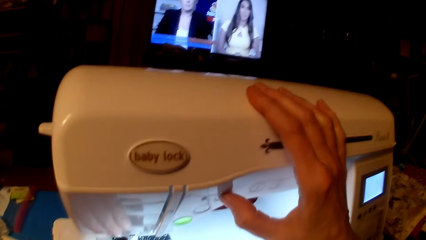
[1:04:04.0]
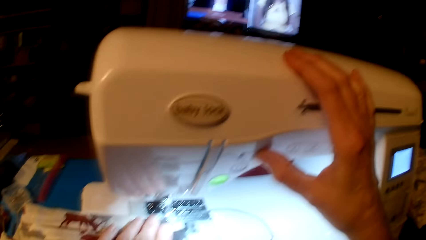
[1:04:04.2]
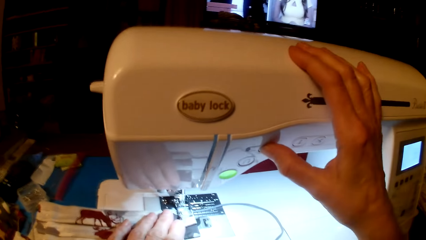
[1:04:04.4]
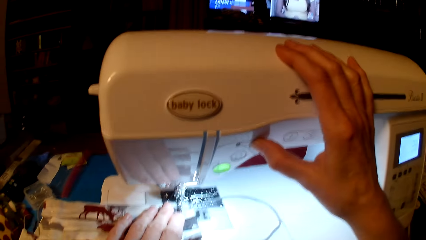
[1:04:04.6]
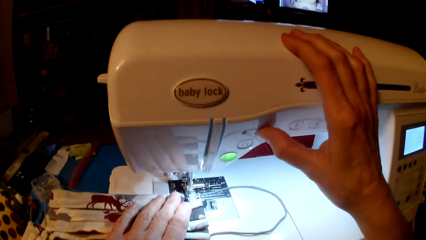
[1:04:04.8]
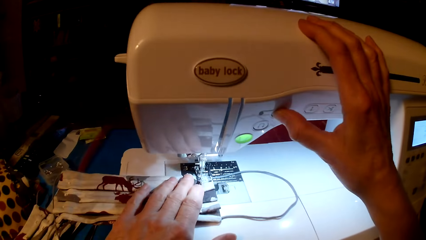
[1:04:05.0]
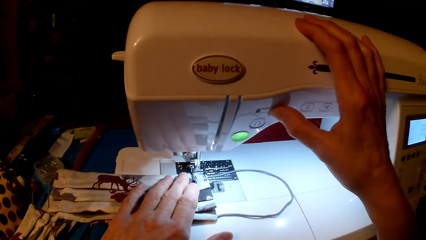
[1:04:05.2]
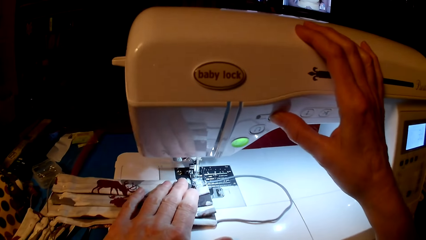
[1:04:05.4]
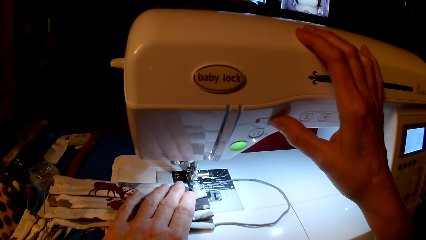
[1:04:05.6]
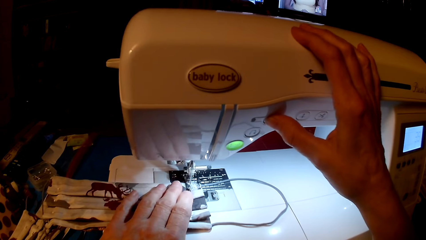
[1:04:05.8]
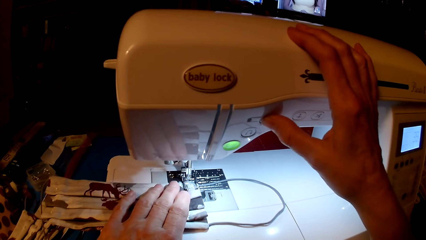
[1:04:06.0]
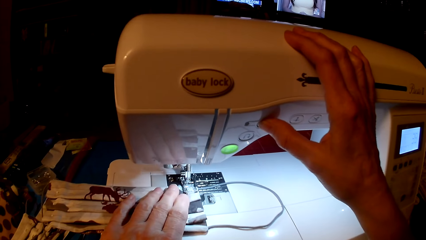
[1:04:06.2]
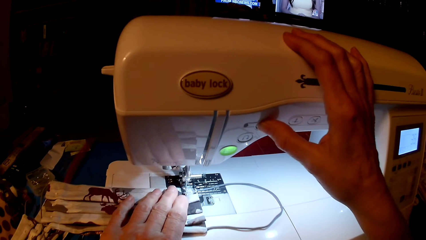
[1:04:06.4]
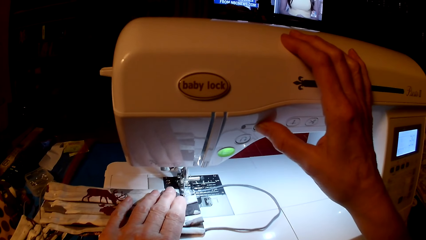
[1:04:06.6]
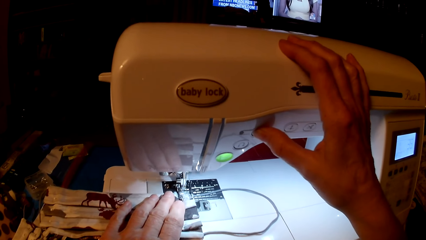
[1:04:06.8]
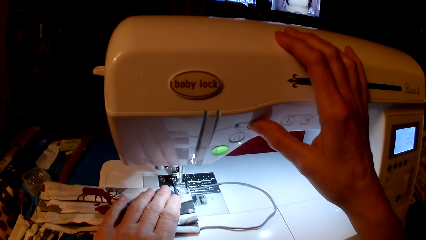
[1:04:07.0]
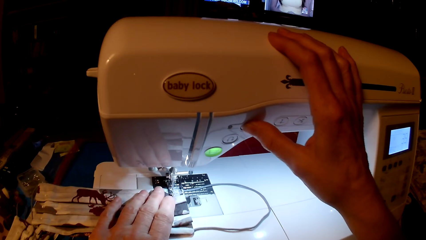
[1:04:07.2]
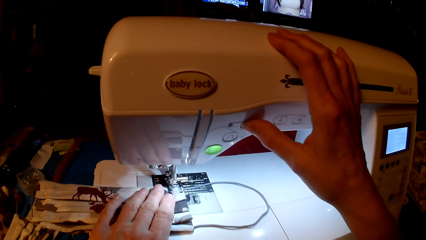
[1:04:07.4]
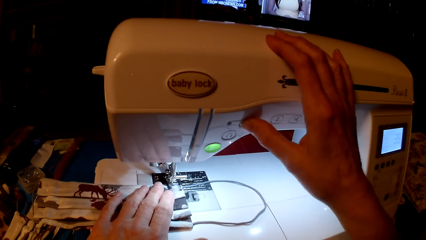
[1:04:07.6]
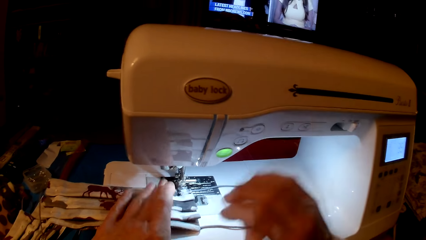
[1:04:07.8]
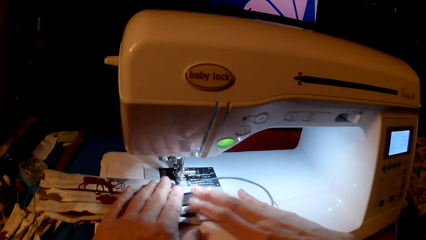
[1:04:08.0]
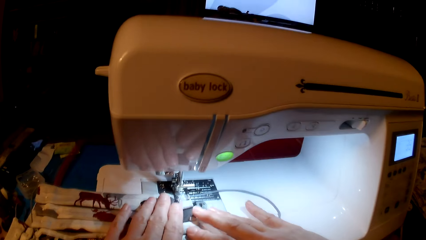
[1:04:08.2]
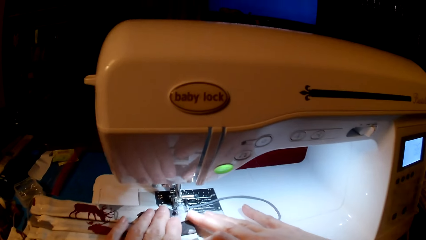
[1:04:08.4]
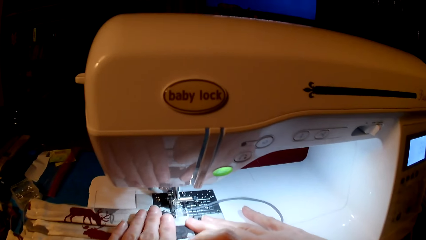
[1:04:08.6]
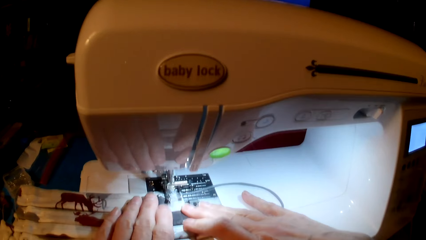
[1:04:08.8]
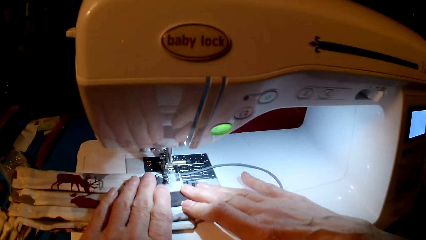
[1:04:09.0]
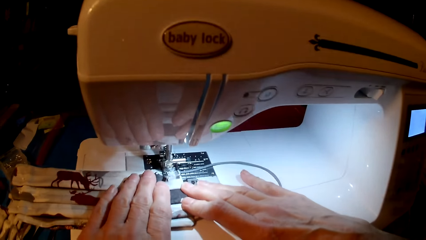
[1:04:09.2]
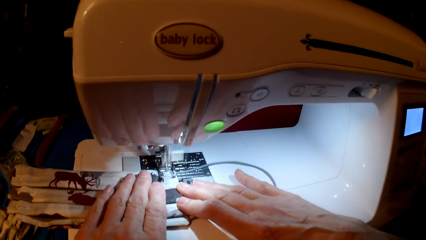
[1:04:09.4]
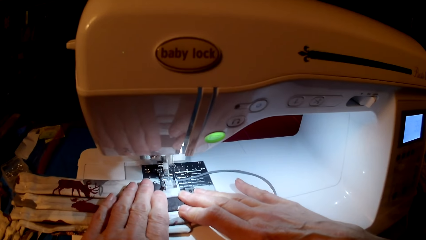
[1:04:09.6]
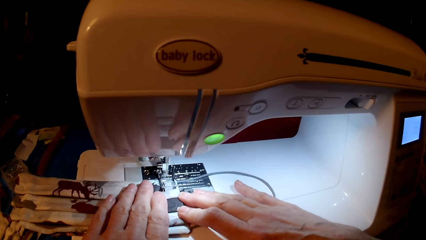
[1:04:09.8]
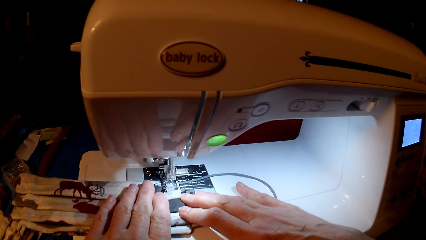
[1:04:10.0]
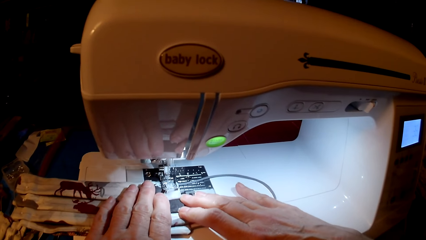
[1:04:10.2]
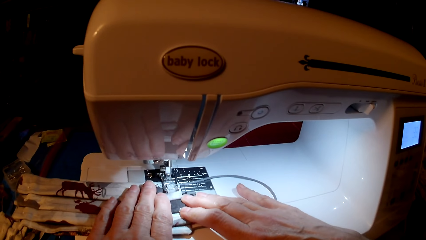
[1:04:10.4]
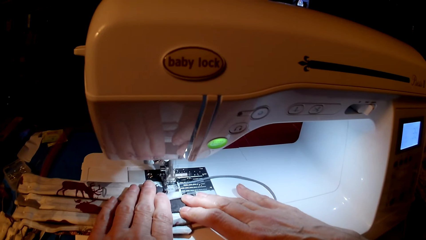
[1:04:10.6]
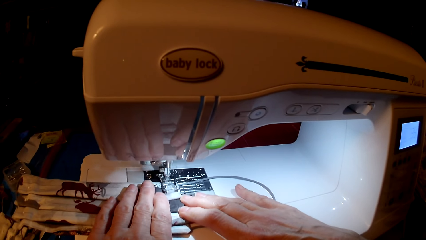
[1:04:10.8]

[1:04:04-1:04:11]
The camera wearer sews the mask with the sewing machine.

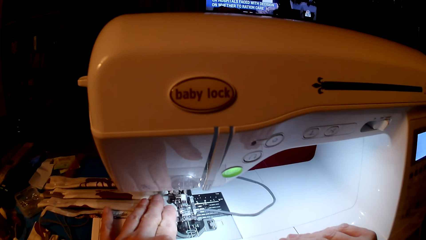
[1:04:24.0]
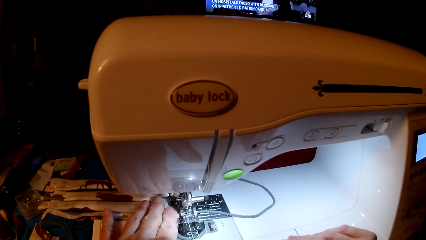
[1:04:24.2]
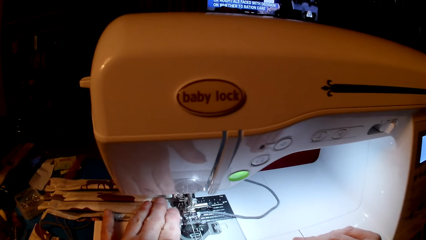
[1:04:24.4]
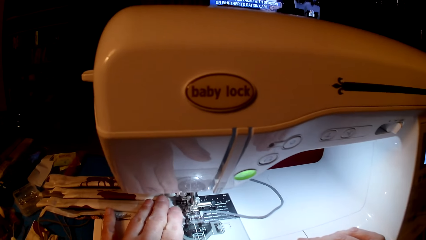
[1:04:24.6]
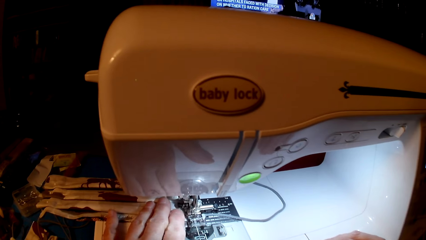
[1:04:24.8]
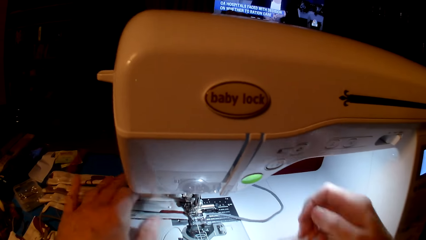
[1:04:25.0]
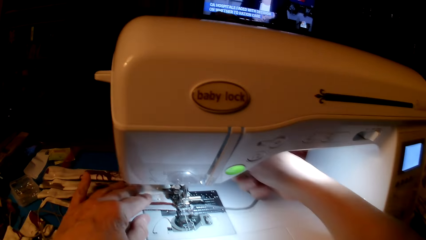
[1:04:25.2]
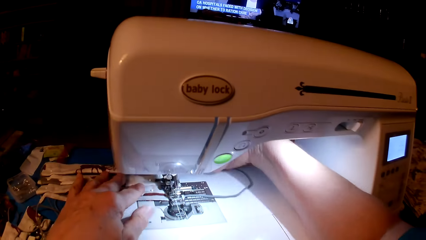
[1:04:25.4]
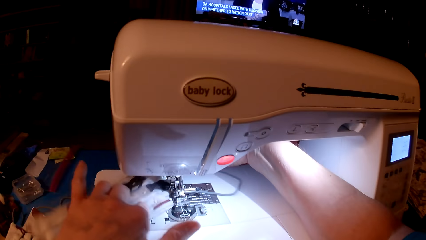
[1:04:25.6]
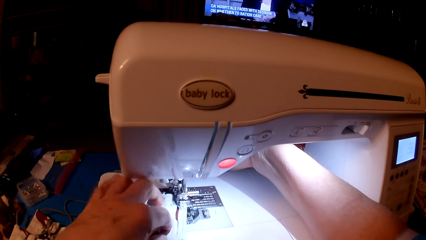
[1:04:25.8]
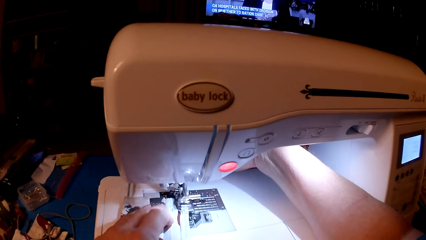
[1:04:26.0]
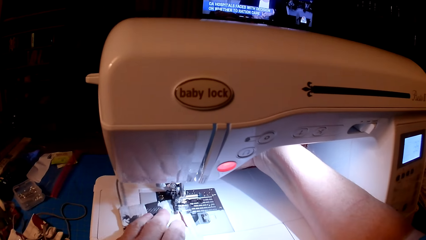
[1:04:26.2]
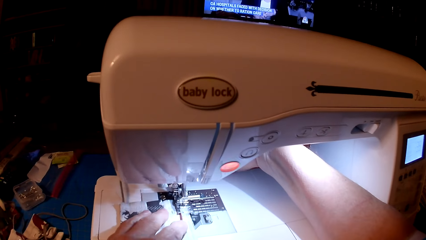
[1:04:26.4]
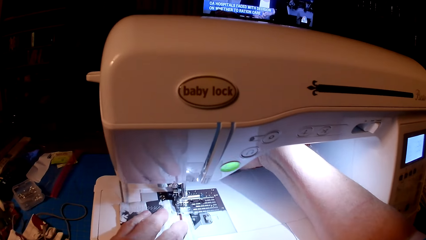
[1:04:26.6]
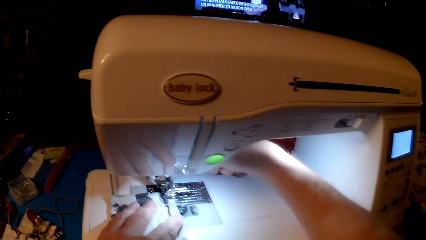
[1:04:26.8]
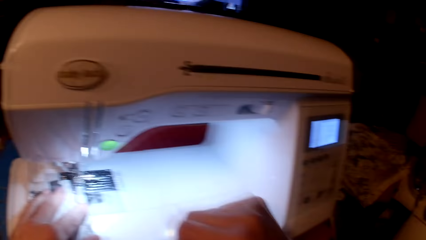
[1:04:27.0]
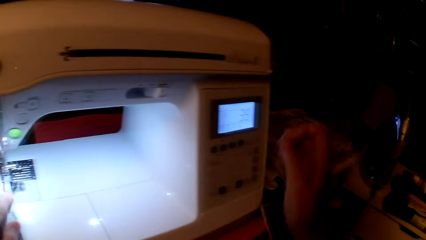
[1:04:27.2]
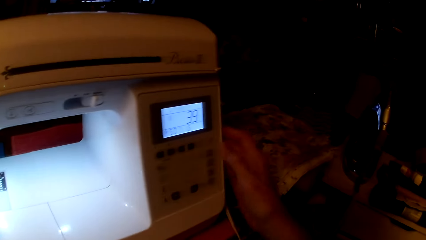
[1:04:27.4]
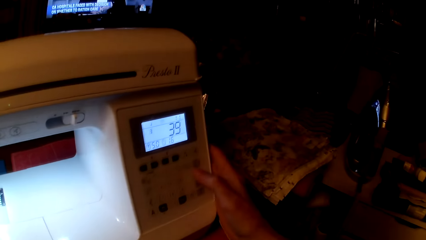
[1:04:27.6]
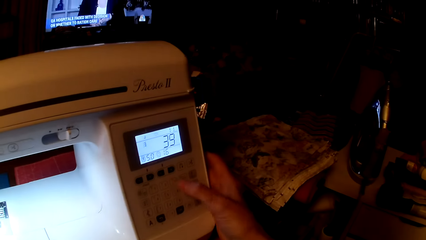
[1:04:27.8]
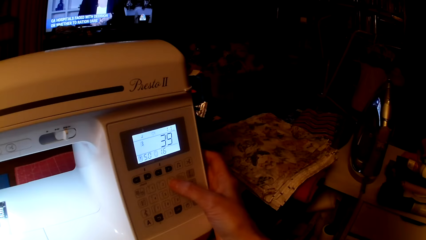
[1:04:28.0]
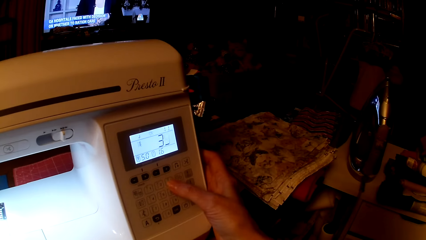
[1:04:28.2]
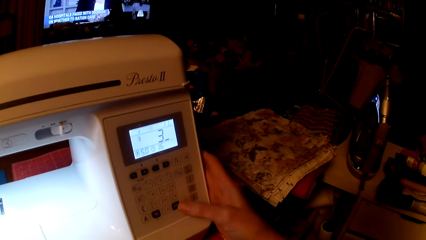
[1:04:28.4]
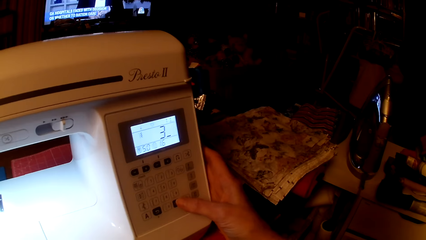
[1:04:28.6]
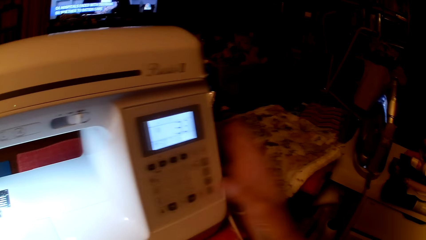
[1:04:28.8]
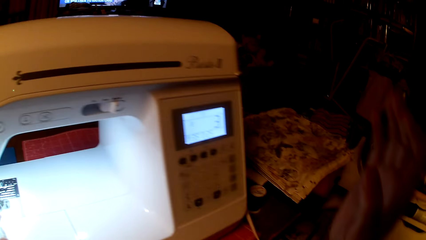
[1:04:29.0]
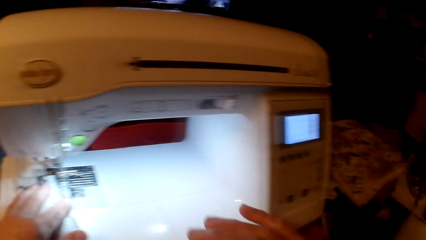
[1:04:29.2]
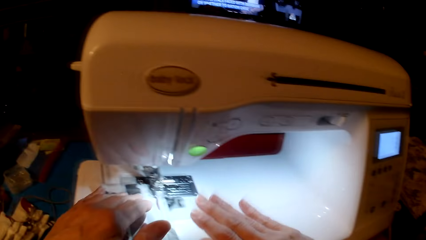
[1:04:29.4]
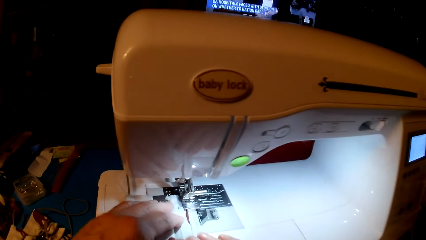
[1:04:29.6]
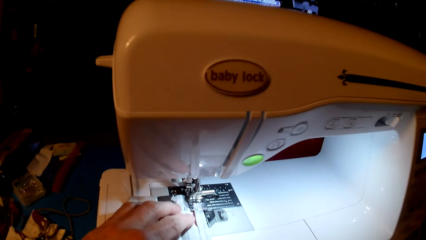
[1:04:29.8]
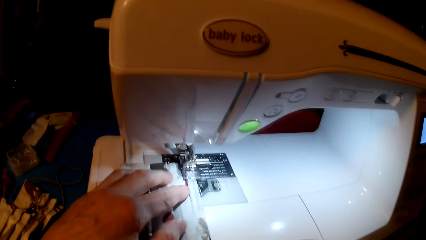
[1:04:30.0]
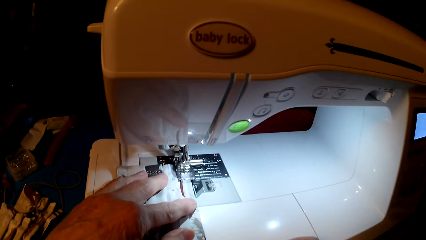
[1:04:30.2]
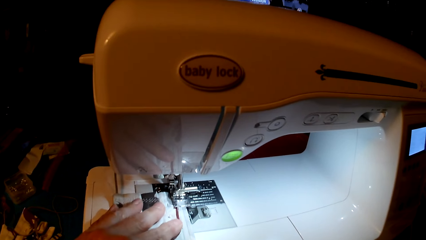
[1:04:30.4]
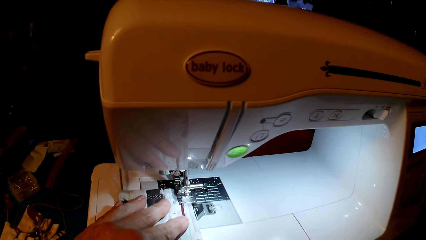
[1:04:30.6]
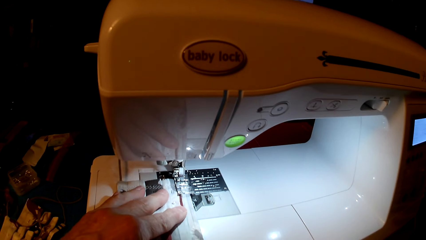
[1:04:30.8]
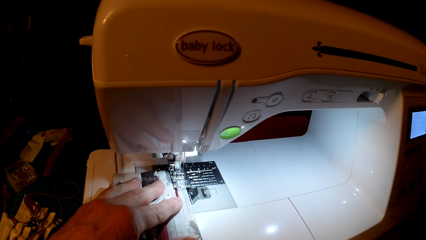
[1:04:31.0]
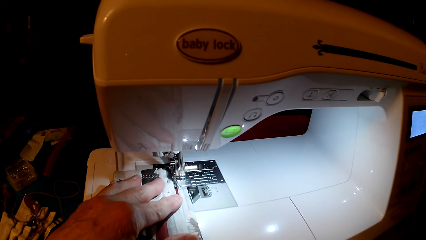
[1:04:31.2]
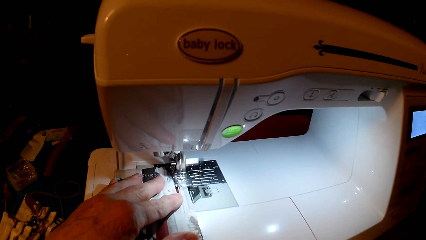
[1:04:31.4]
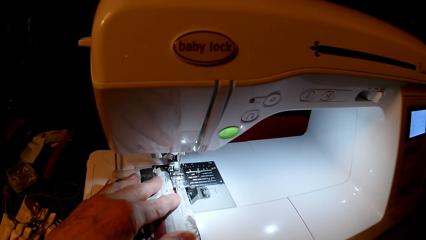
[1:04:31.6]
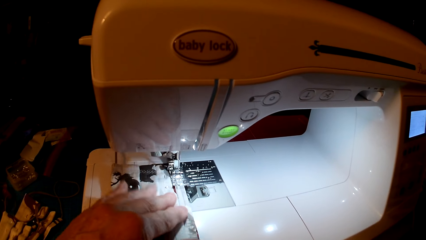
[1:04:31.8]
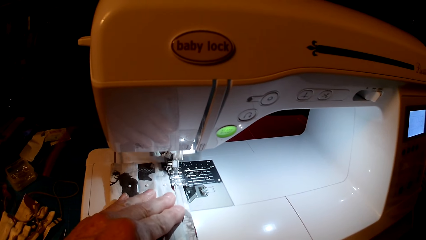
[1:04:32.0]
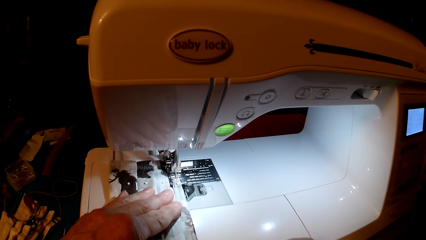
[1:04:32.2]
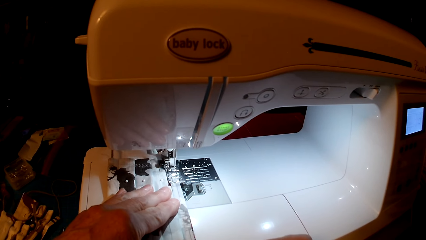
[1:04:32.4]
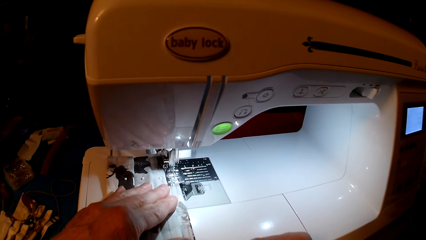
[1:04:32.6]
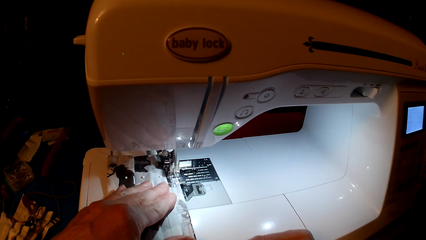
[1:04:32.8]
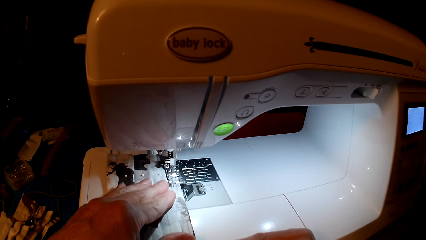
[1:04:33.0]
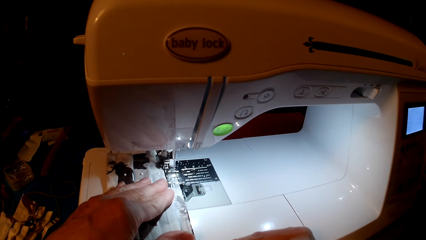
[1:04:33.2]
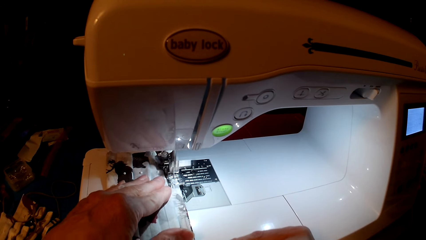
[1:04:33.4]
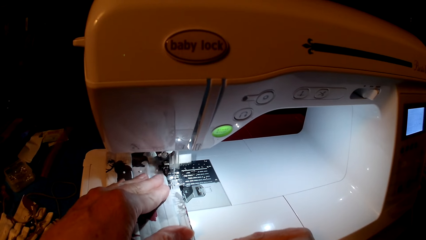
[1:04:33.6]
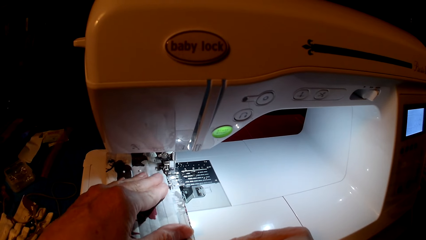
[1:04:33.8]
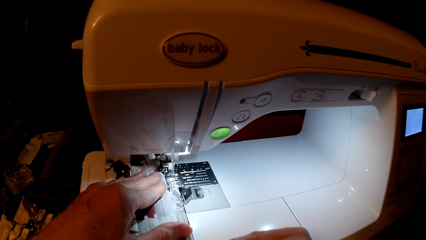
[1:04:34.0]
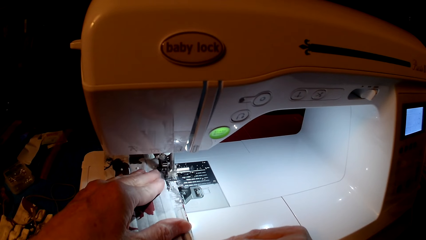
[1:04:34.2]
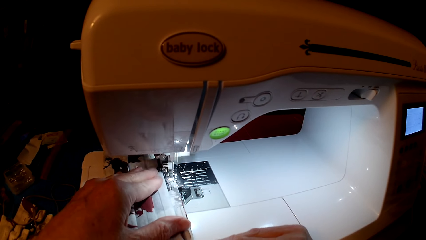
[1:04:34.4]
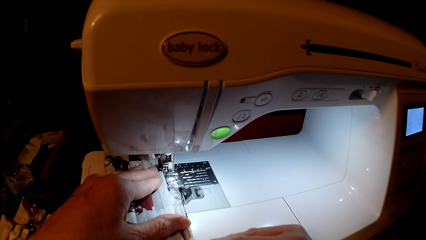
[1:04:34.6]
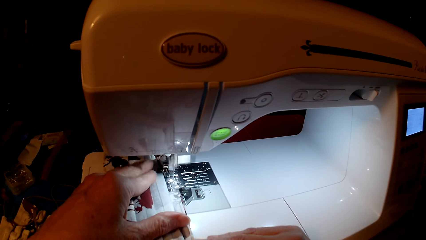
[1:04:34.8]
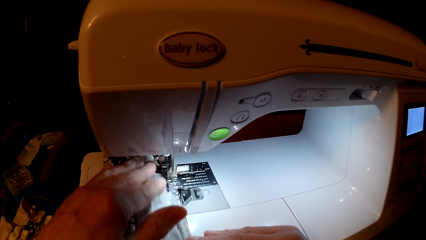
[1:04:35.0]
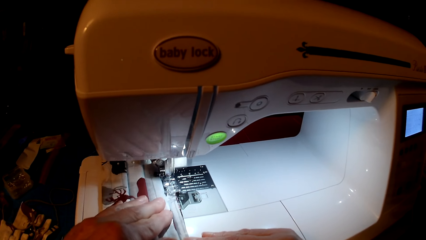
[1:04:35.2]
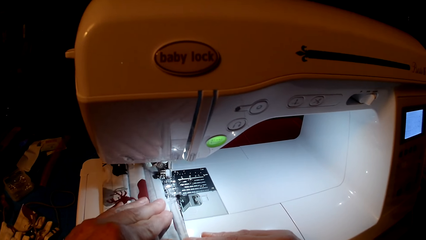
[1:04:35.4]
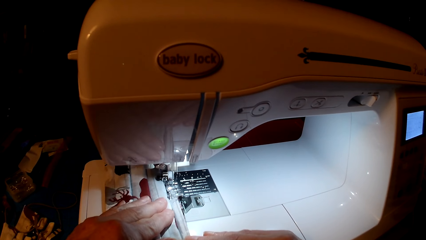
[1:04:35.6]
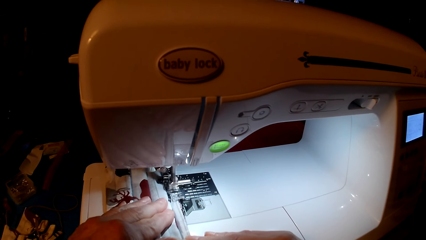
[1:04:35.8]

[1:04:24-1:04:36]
The camera wearer rolls fabric. They press the sewing machine. They set the sewing machine. They sew the mask with the sewing machine.
